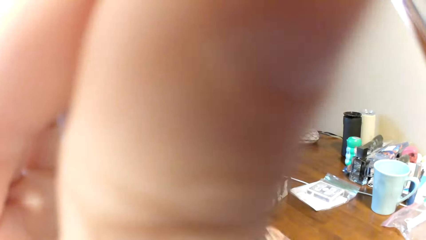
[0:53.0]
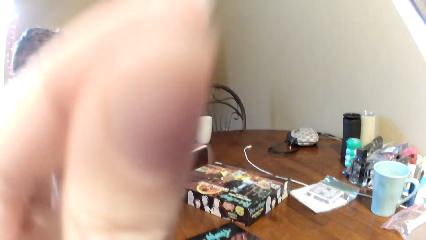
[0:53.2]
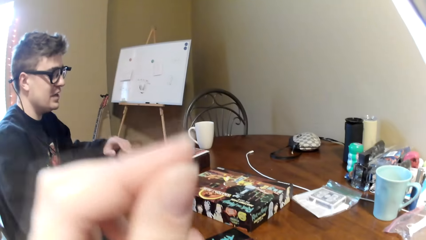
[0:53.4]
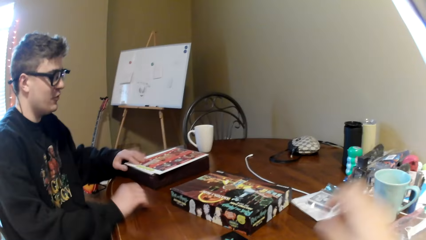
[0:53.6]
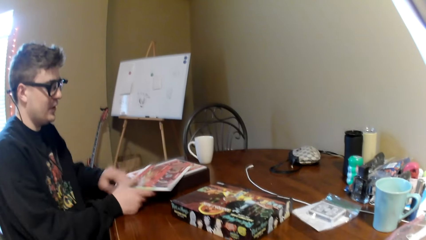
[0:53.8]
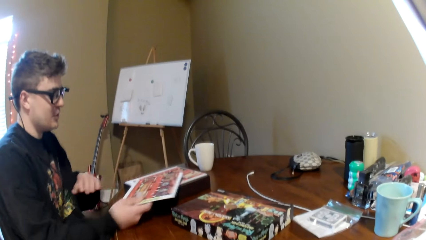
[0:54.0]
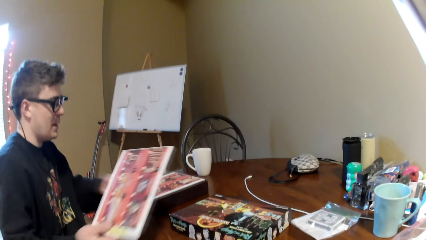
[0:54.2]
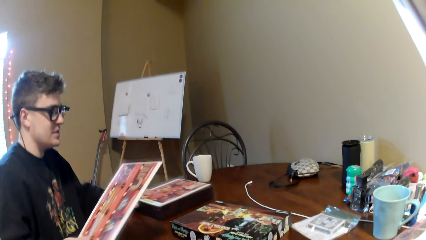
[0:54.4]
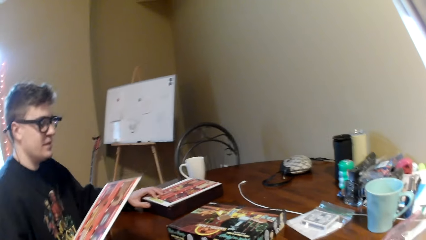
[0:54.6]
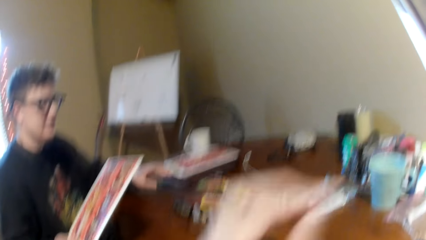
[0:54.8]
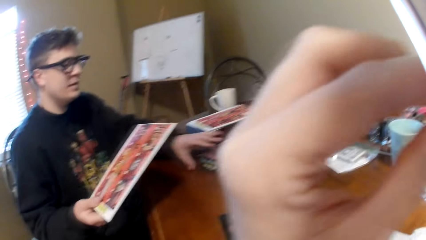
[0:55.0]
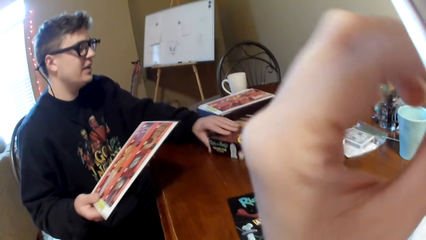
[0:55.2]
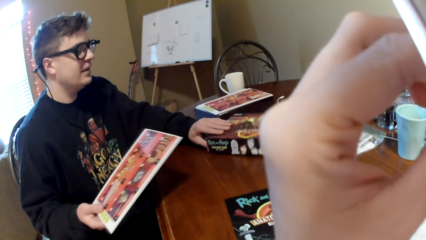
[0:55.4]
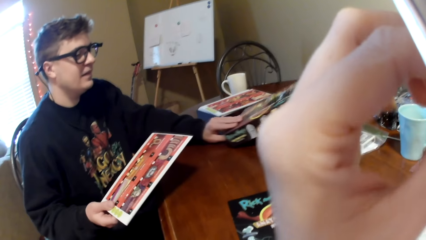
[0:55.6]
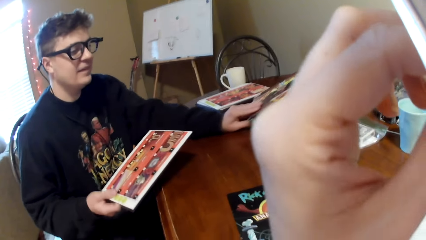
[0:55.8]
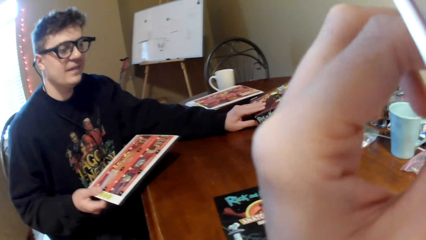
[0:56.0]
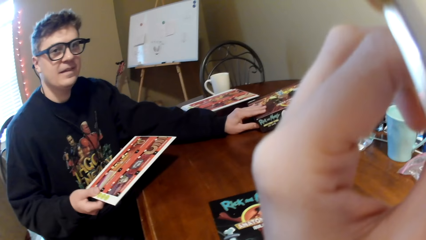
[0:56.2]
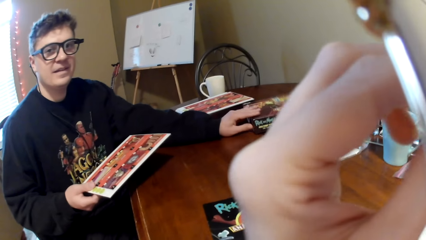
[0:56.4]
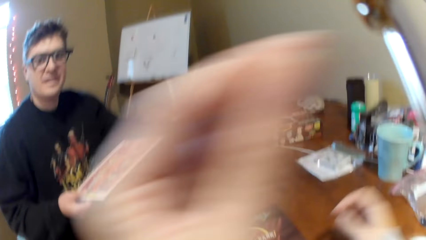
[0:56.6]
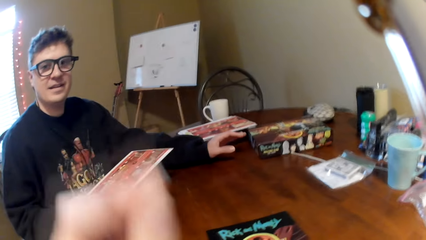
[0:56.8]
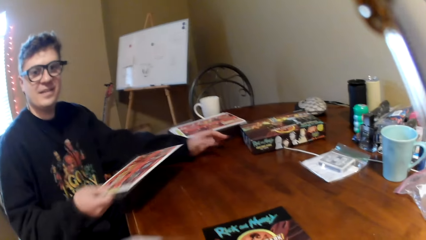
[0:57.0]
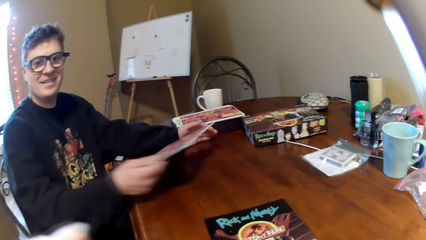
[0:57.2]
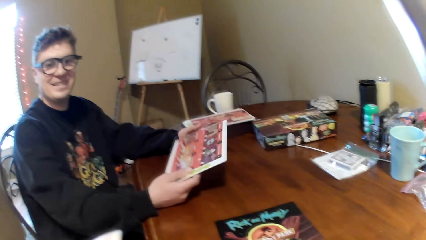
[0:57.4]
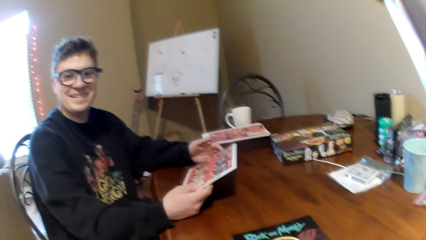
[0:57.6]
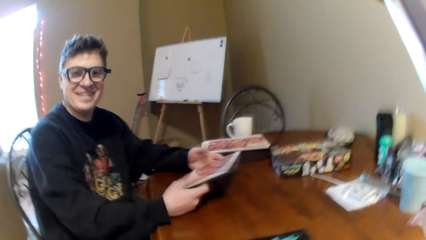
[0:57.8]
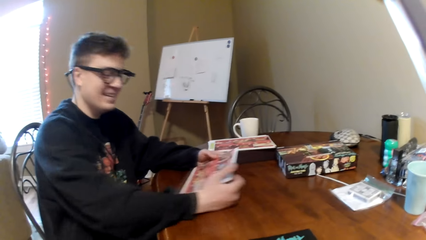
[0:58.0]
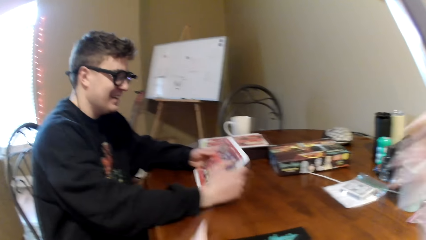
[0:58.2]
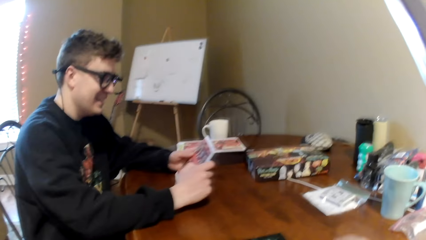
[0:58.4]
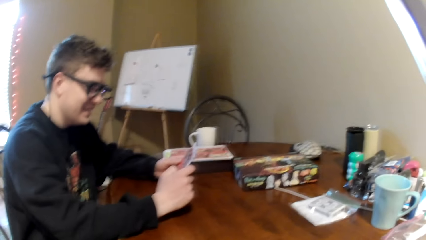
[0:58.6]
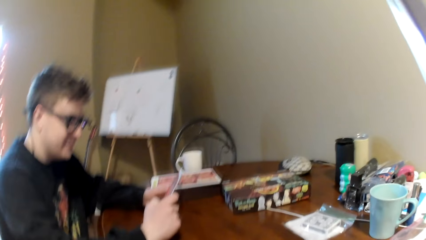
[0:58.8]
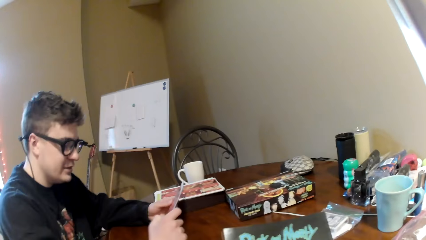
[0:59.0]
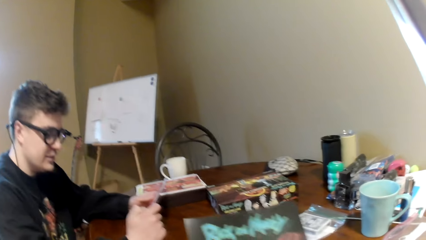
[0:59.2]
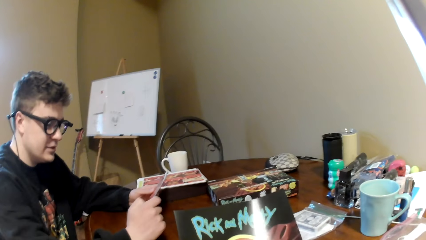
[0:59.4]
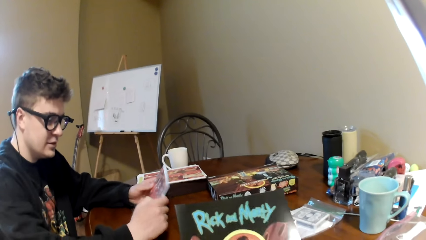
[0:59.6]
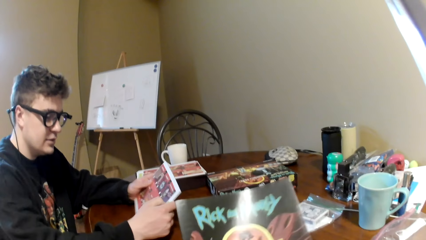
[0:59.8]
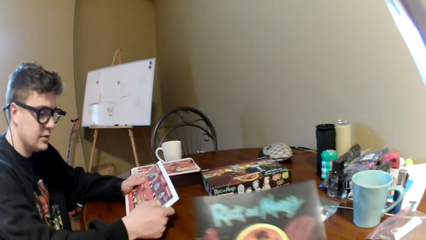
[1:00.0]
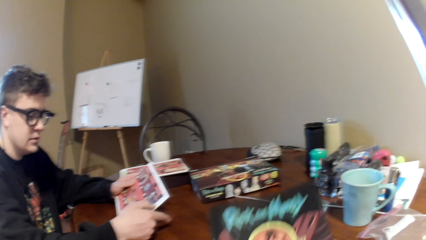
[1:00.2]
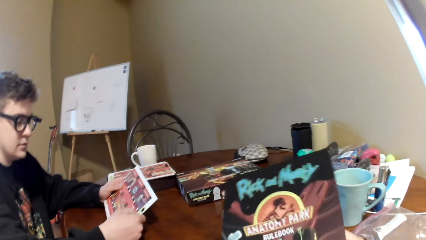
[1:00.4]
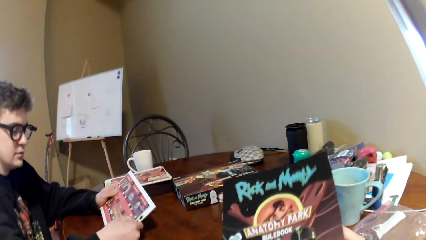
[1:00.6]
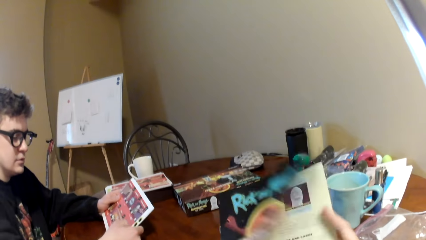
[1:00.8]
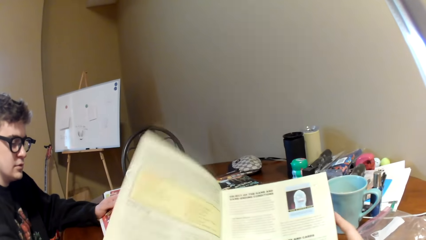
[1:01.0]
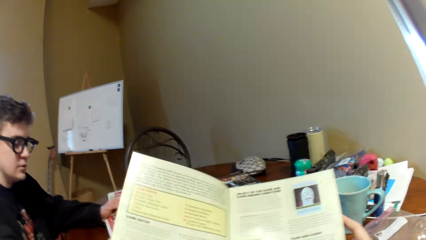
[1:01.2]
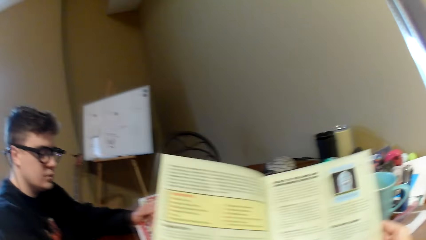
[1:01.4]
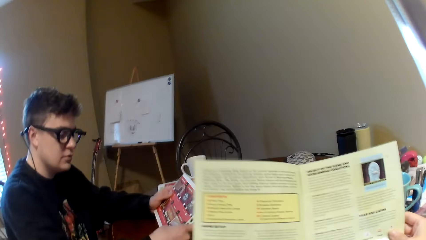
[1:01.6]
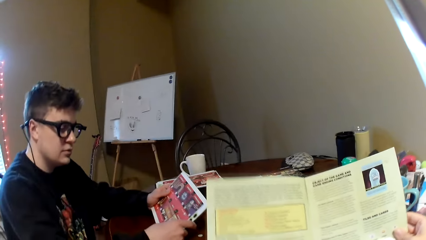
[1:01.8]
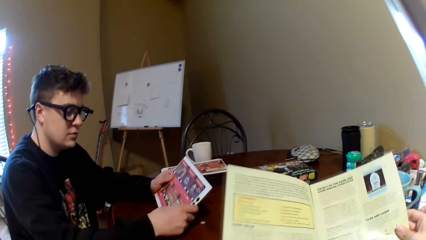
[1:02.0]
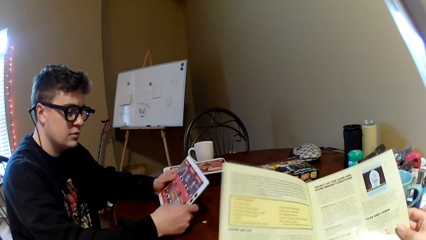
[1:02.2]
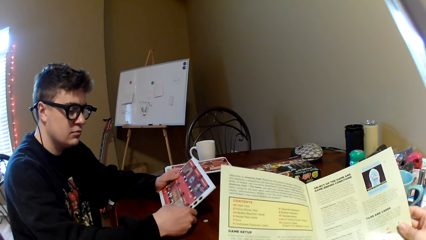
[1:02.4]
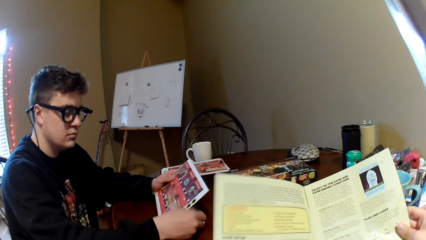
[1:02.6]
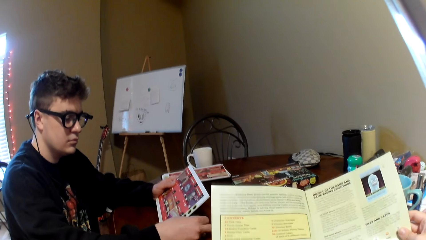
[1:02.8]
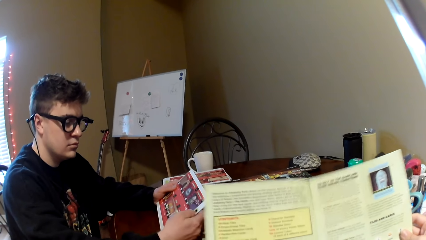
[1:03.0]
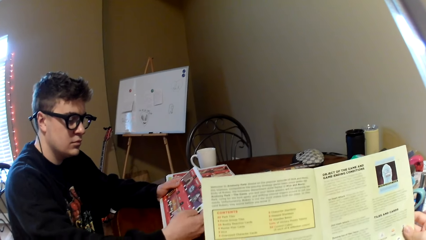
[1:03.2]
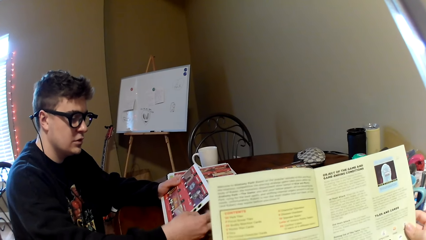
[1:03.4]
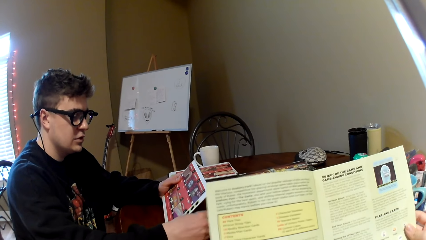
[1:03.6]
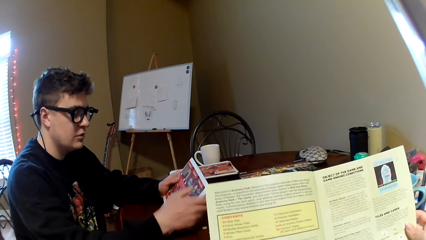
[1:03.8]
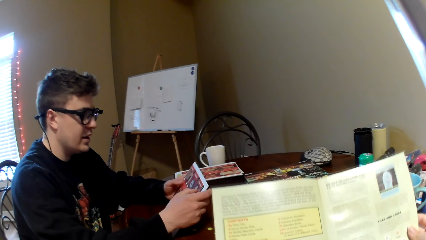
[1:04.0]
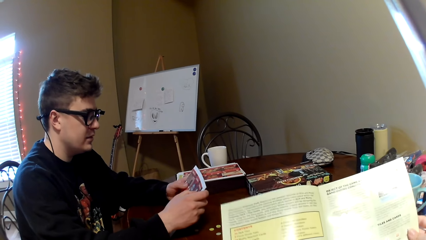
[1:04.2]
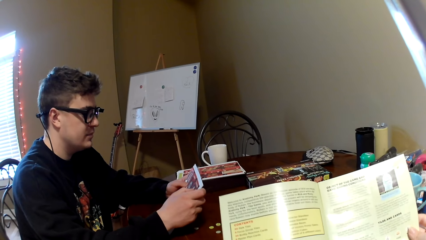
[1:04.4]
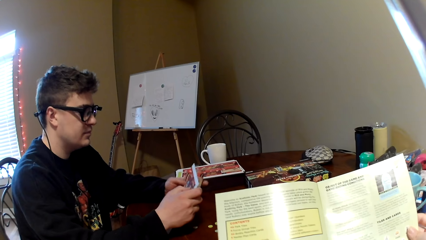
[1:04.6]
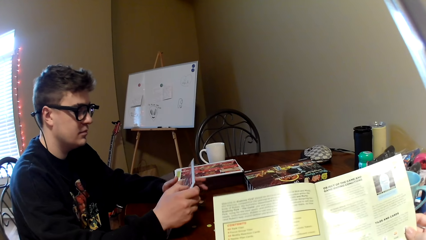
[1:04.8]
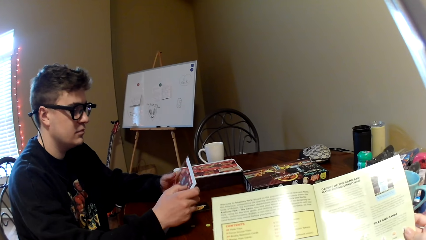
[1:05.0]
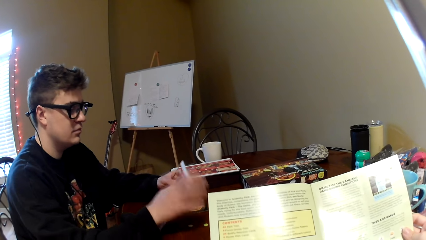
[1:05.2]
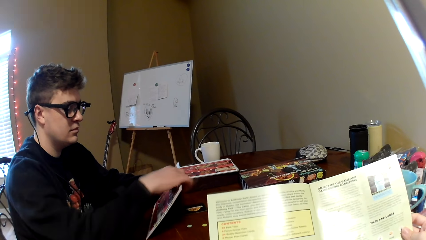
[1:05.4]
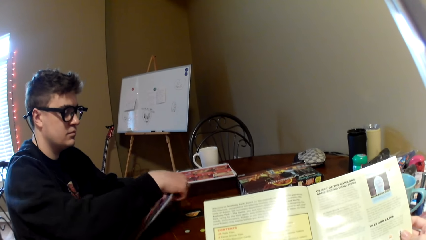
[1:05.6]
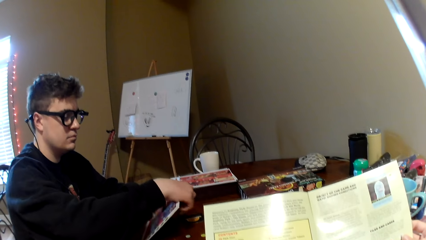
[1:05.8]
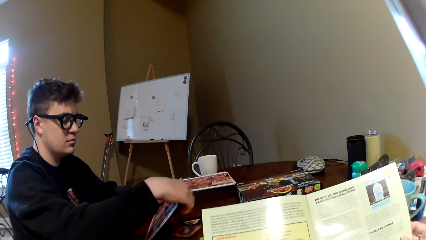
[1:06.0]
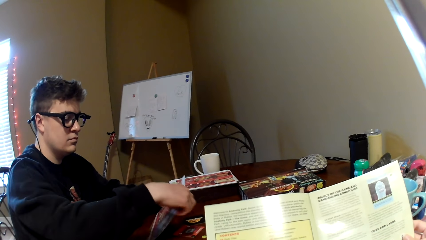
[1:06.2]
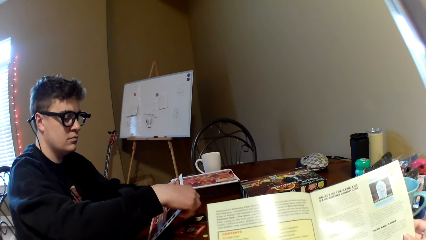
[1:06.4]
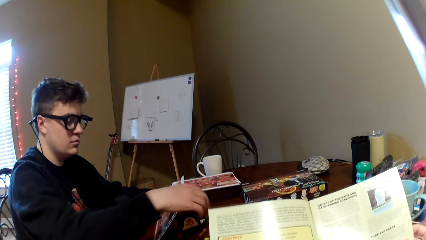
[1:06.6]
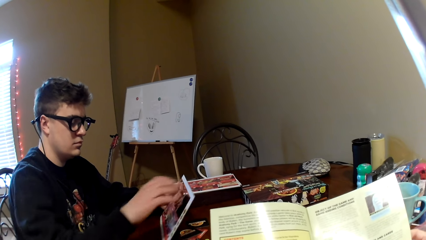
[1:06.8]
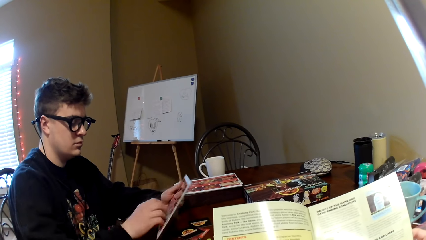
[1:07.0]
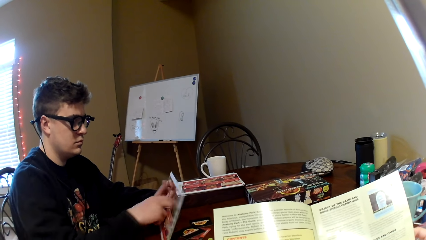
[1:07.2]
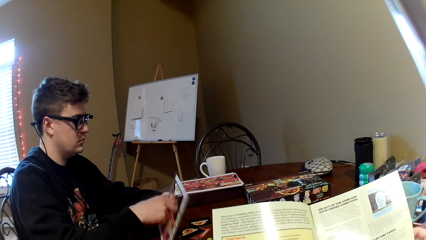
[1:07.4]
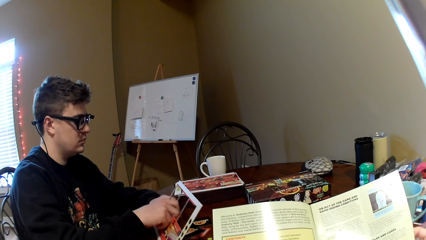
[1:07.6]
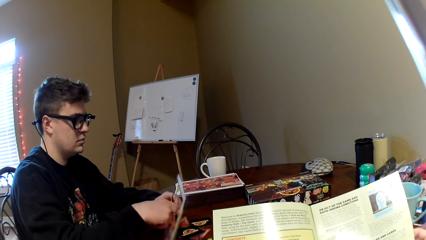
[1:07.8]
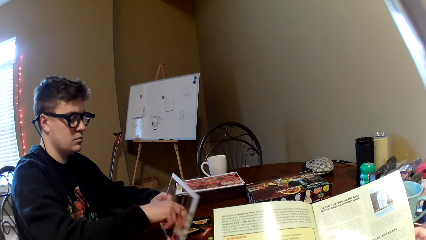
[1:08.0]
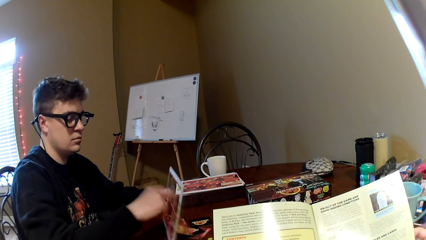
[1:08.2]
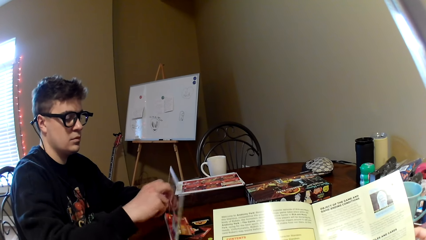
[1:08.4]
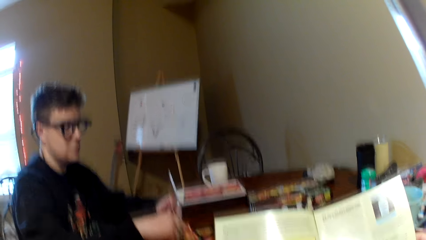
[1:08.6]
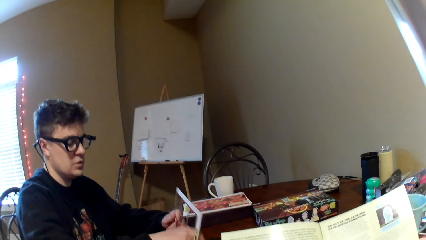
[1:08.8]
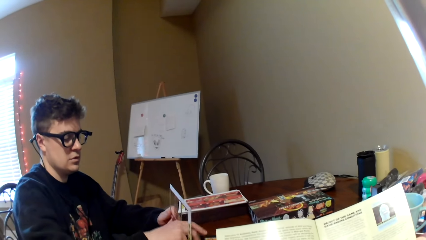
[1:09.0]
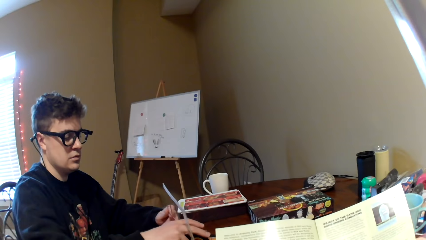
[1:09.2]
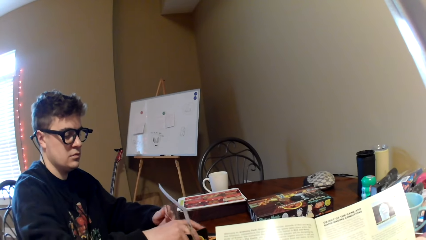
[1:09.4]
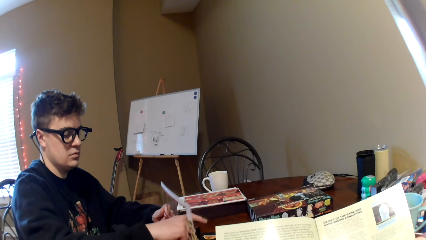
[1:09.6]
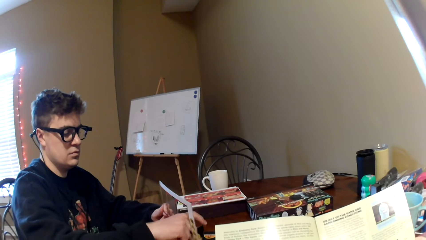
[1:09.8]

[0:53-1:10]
The camera wearer puts down his hands. A man picks up a board and holds the board. The camera wearer lifts his hand. The man pushes the box and converses with the camera wearer. The camera wearer looks at the man. He drops both hands and lifts a magazine. The man looks at the board. The camera wearer holds the magazine. He reads the magazine cover, opens the magazine, and reads the magazine. The man removes the playing cards from the board. The camera wearer reads the magazine.
